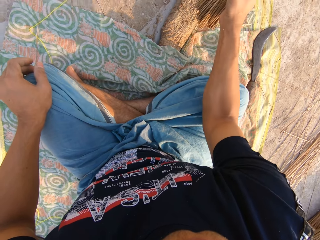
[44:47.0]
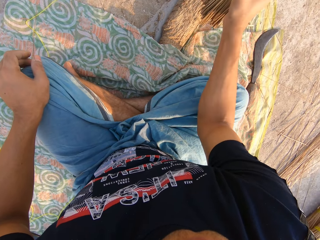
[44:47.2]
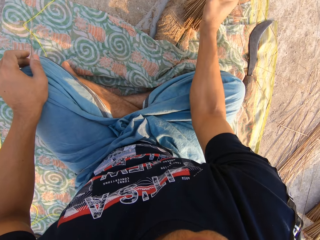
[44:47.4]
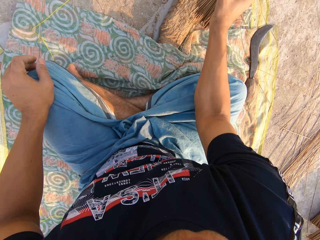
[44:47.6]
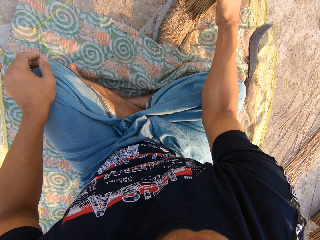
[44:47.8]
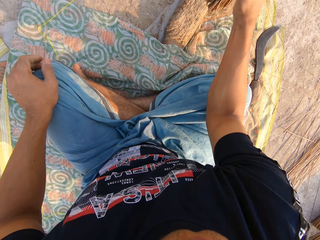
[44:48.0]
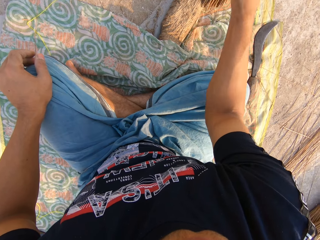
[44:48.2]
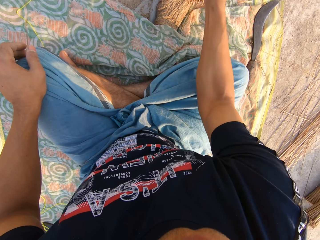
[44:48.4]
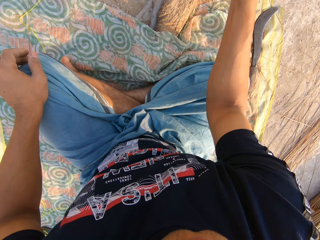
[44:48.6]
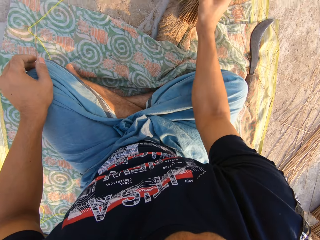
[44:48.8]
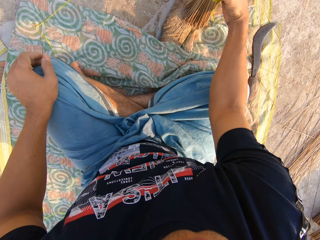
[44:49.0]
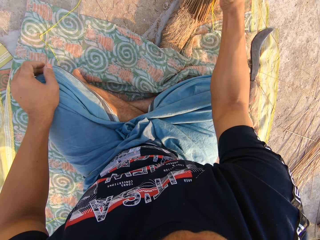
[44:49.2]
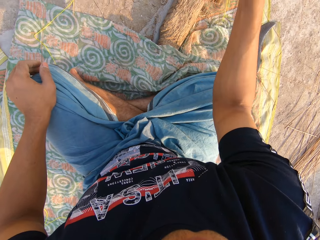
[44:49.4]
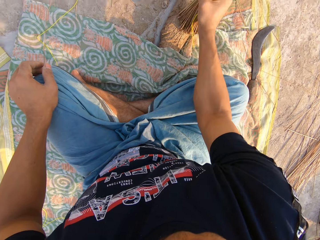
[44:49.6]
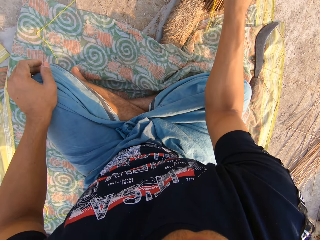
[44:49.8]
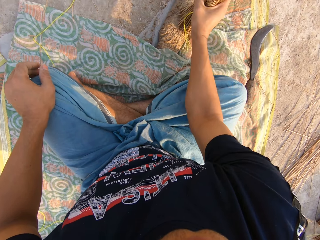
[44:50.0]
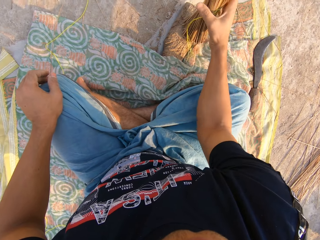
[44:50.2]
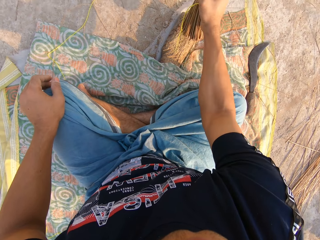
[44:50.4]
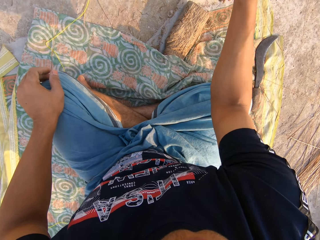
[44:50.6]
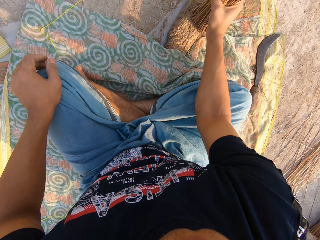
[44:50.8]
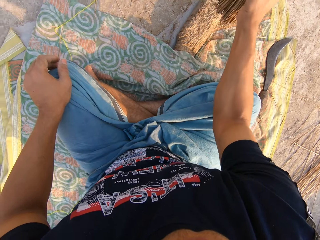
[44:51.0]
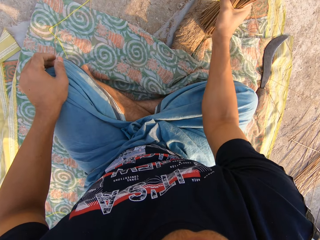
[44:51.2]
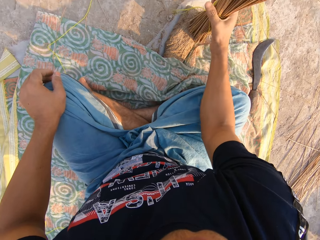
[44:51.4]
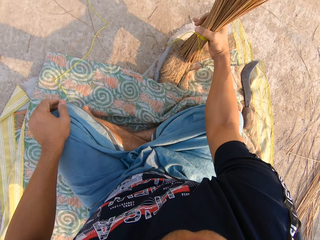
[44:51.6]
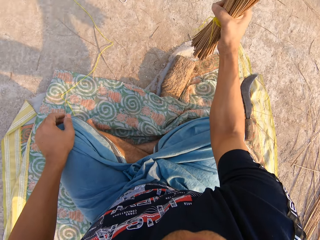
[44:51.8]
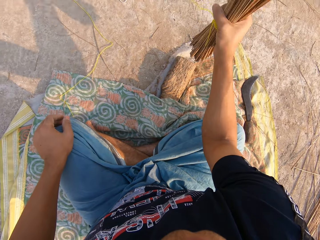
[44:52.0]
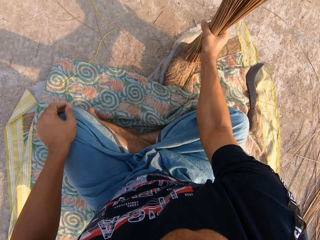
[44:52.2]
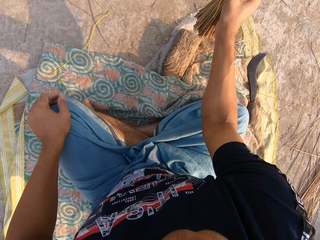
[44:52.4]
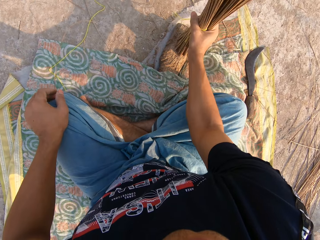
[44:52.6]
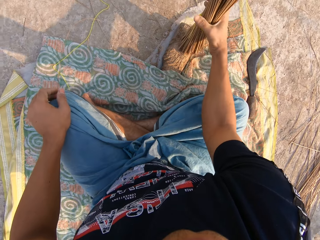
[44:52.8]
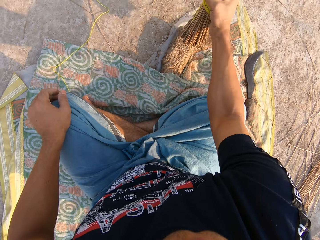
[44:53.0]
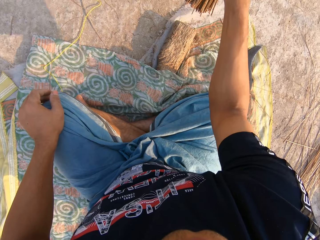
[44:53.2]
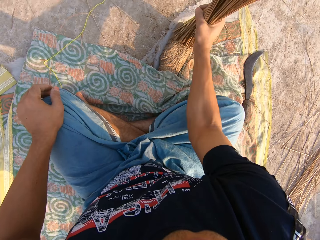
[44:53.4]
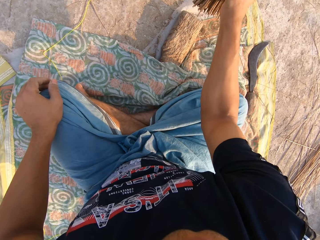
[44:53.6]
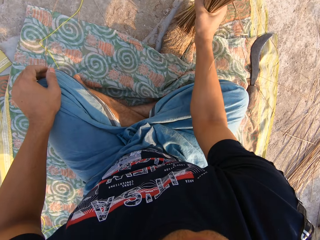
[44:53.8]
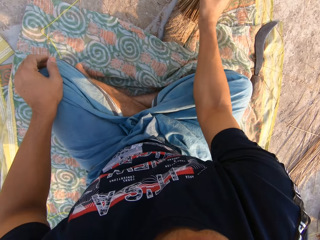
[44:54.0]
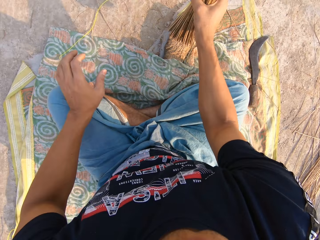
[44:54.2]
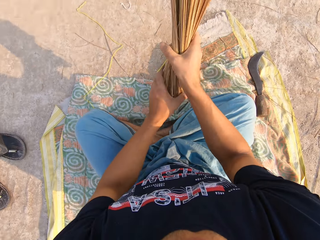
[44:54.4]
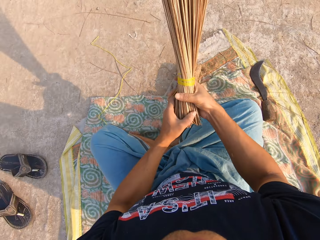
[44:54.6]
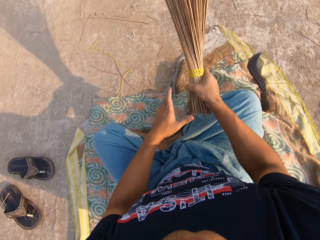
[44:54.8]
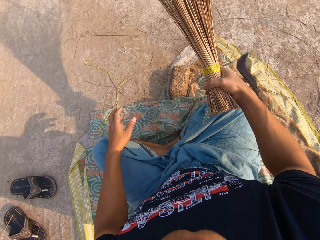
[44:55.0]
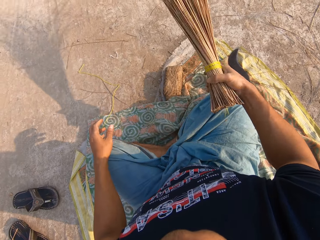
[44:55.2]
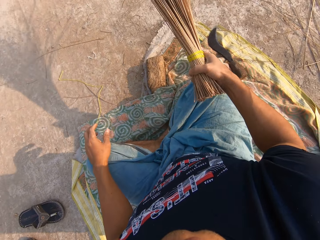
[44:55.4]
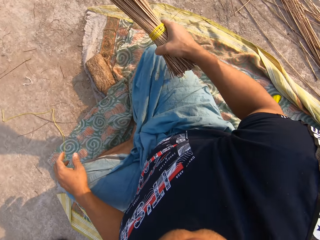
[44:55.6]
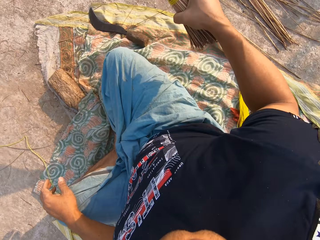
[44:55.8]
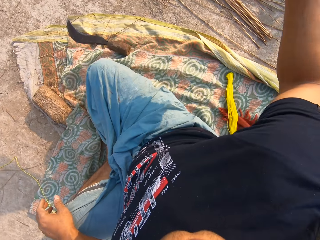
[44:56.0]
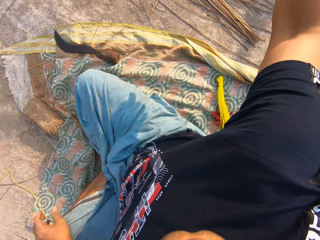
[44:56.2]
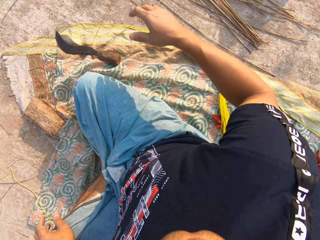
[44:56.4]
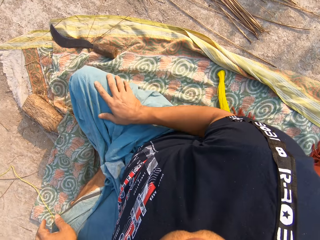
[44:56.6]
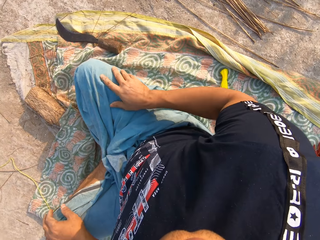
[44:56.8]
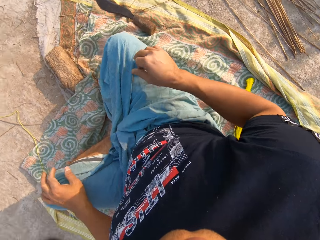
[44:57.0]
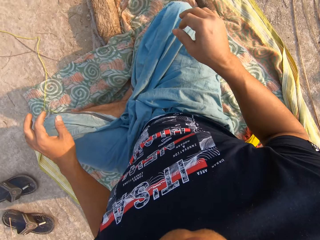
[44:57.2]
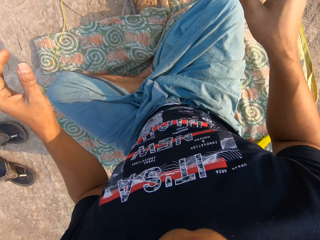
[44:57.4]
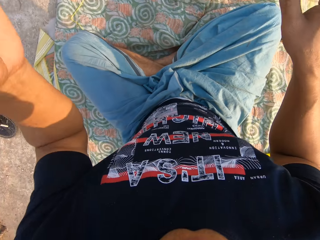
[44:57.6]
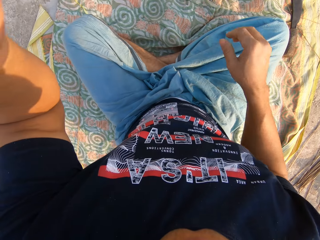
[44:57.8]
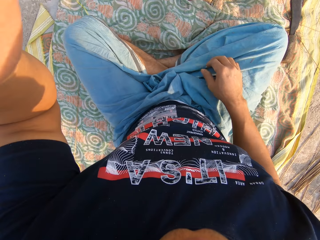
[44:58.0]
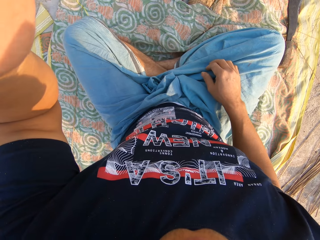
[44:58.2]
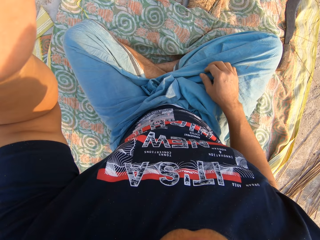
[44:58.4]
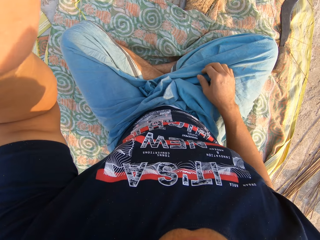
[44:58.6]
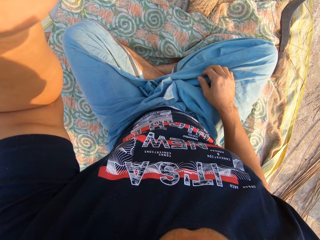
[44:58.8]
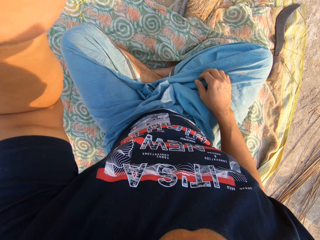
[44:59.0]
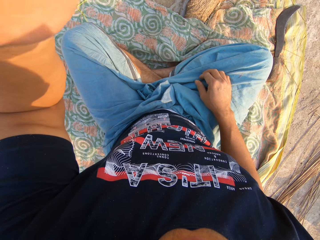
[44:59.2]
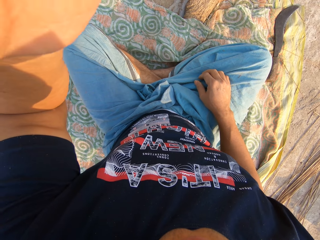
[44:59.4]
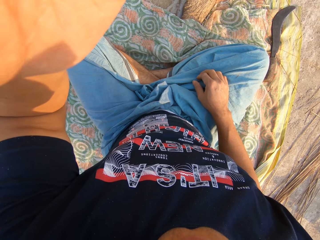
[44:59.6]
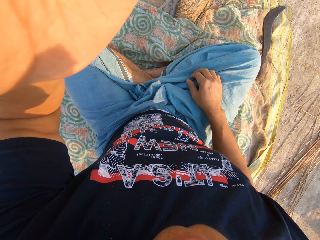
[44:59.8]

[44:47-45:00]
The camera wearer holds the broom with both his hands. He adjusts the broom with both hands. He lets go of the broom. He shakes the broom with his hand. He throws the broom on the floor. He places his hand on his hip. He removes his hand from his hip. He stares at the cloth.
